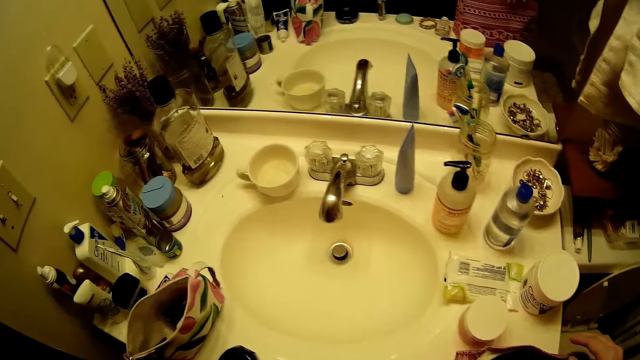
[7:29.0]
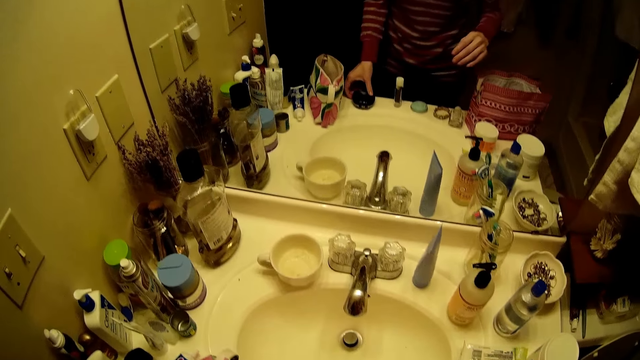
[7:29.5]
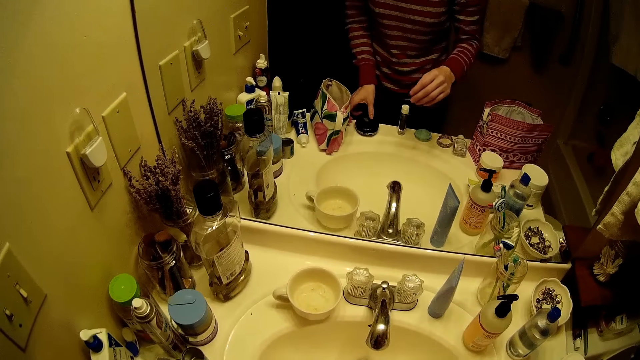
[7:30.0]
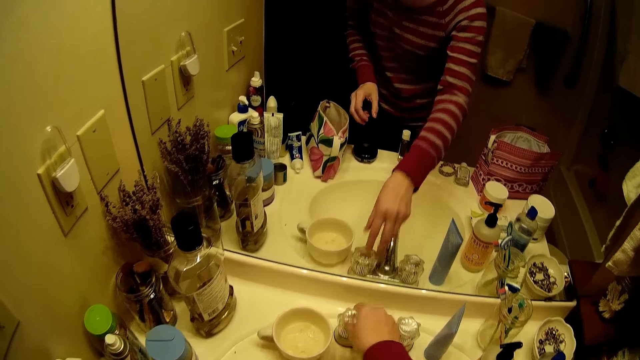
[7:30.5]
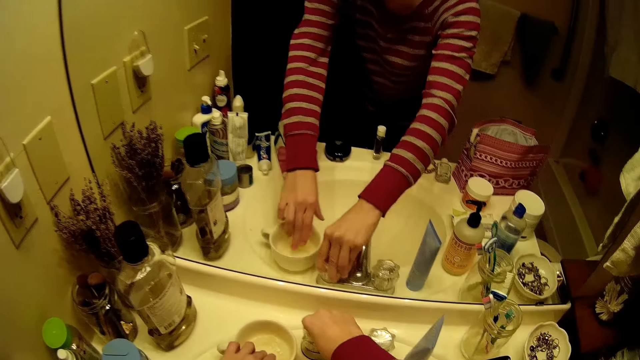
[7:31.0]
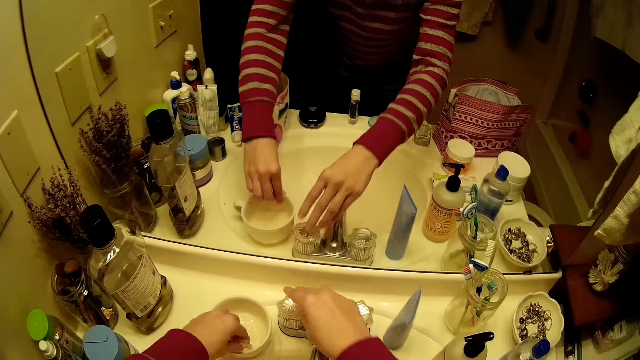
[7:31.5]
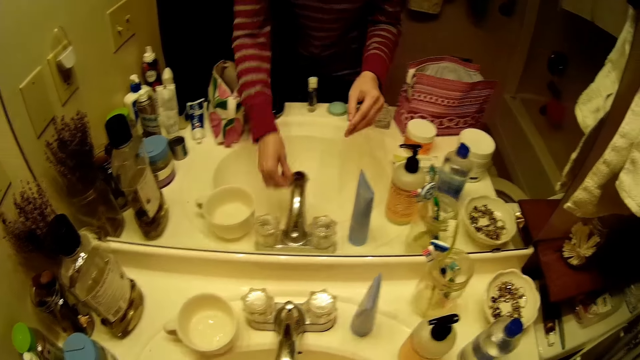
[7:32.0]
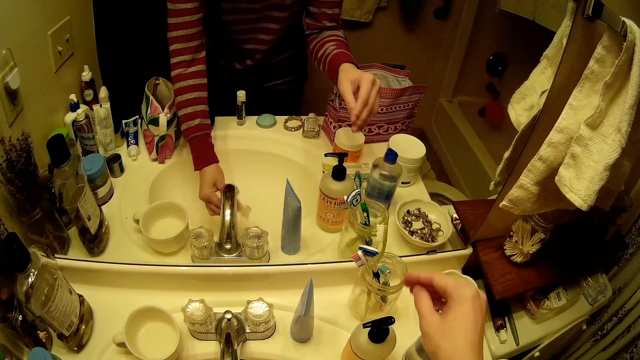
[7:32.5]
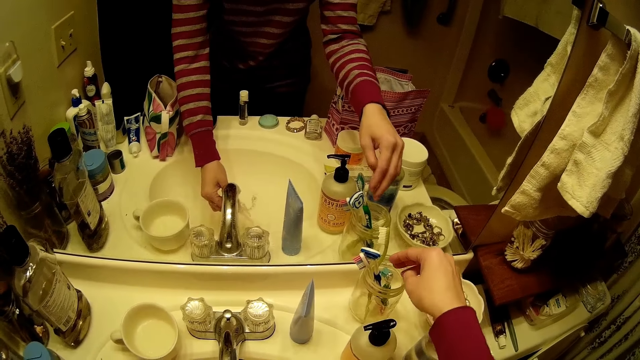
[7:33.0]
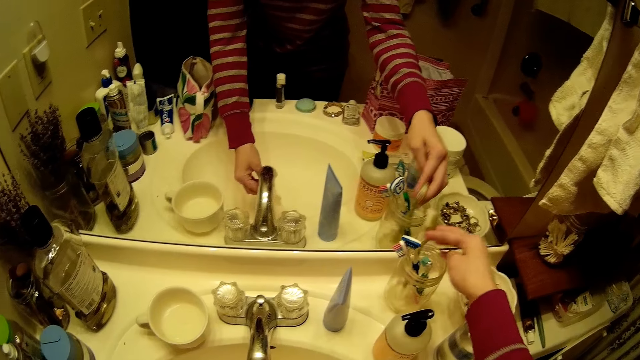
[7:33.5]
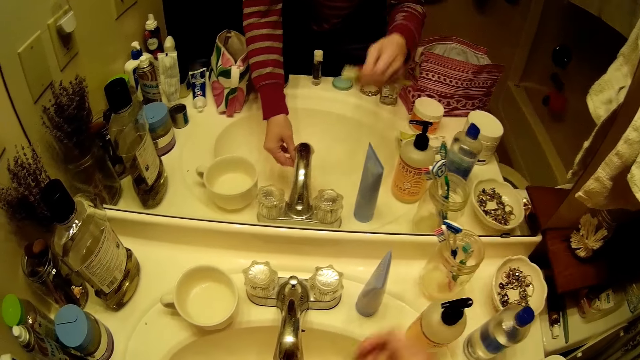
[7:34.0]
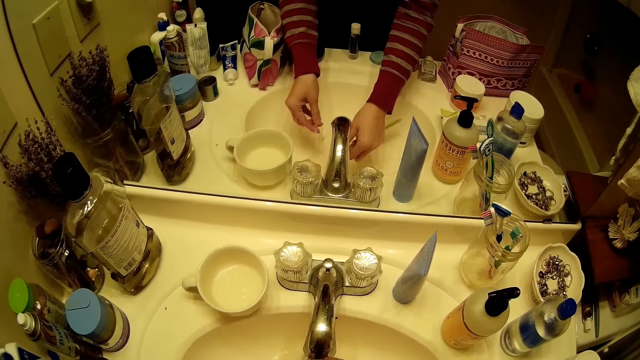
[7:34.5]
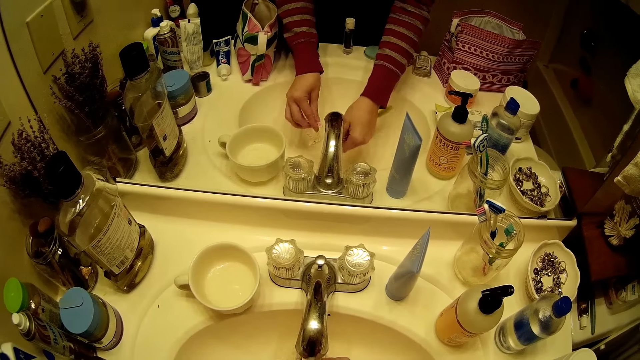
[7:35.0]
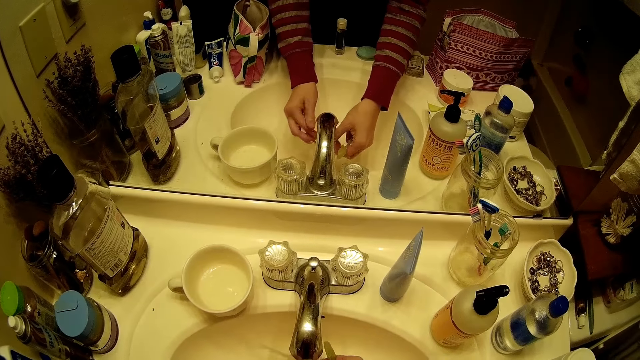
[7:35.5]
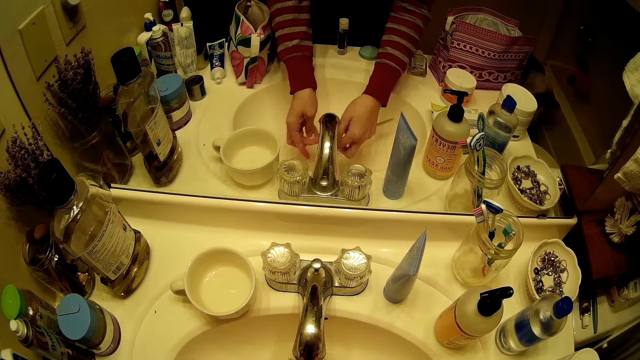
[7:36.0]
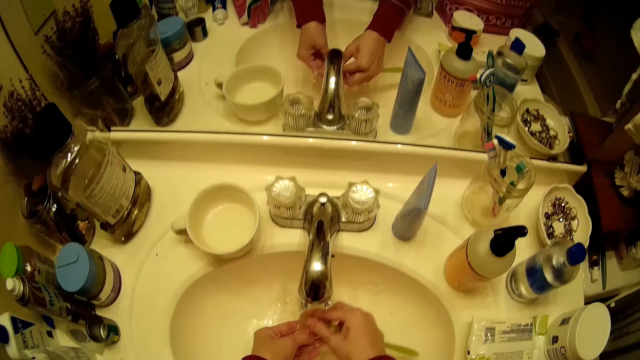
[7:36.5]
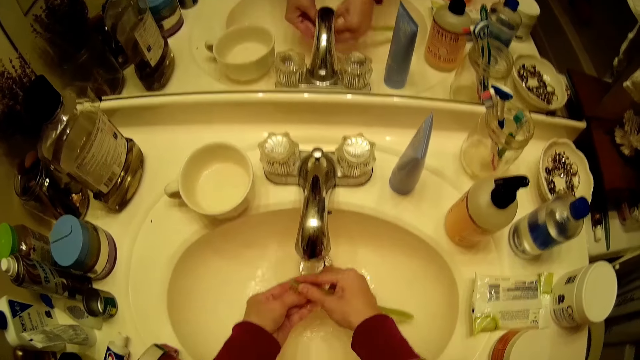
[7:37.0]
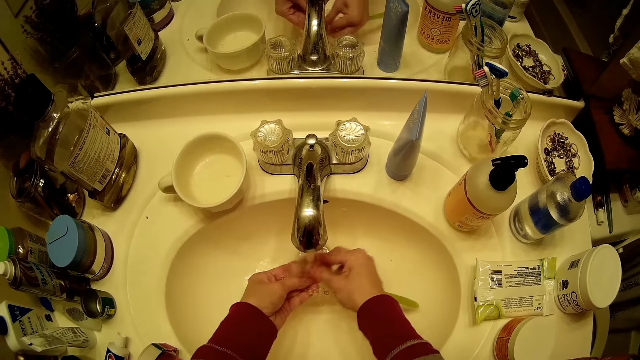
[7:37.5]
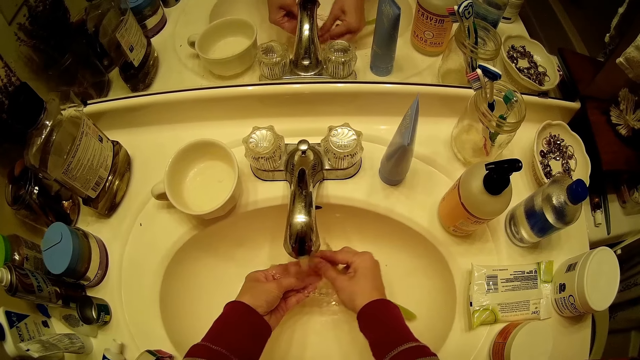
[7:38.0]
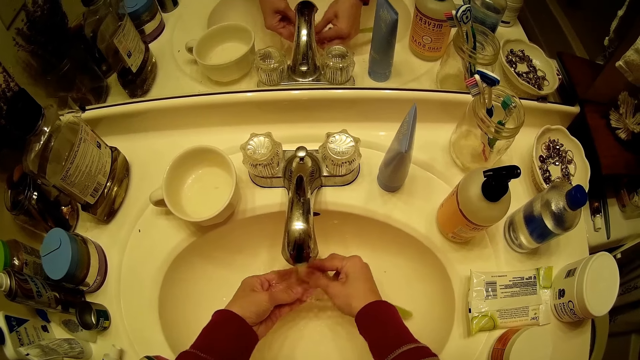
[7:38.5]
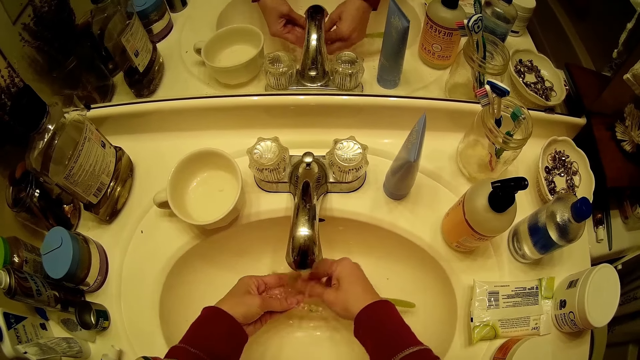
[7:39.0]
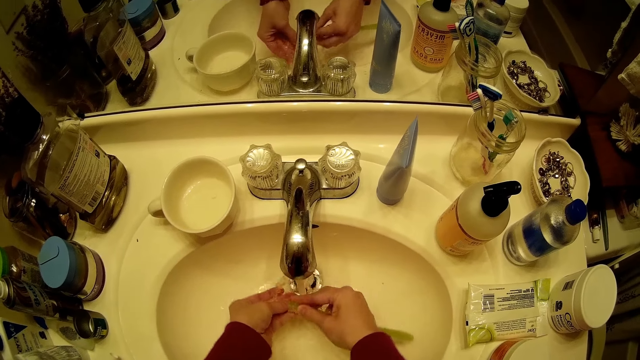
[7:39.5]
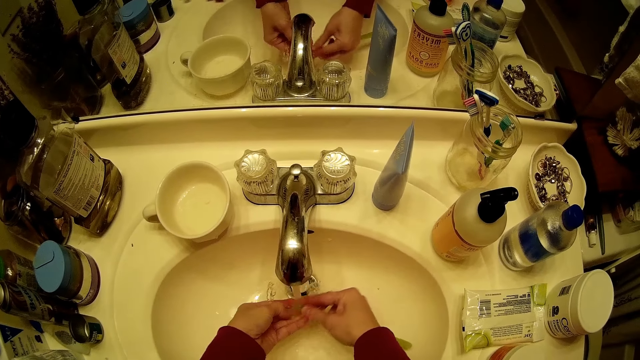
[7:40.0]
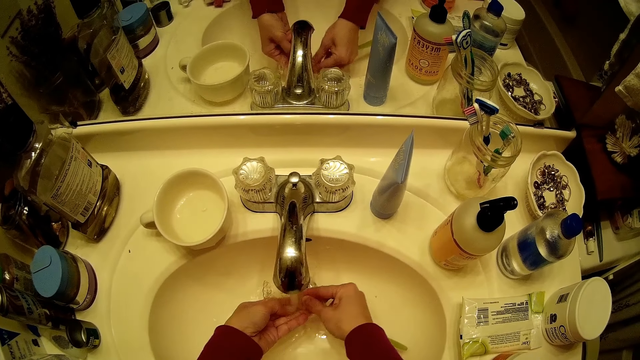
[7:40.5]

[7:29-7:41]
The camera wearer touches the make up kit with her left hand. She touches the retainer case from the toilet basin with her right hand. She opens a tap with her left hand. She touches the cap with her left hand. She picks up a teeth brace from a cup with her right hand. She washes her left hand. She picks up a toothbrush from a plastic with her right hand. She rinses the toothbrush in the water with her right hand. She washes the teeth brace with the toothbrush in both hands.

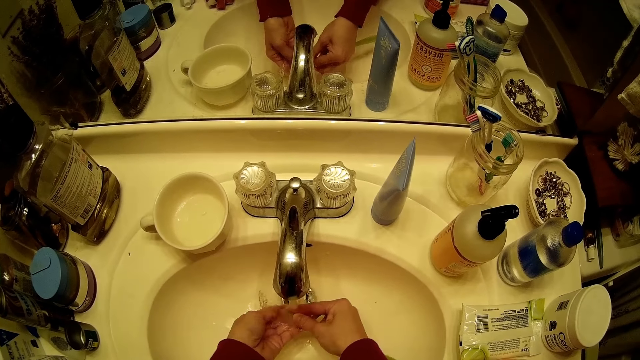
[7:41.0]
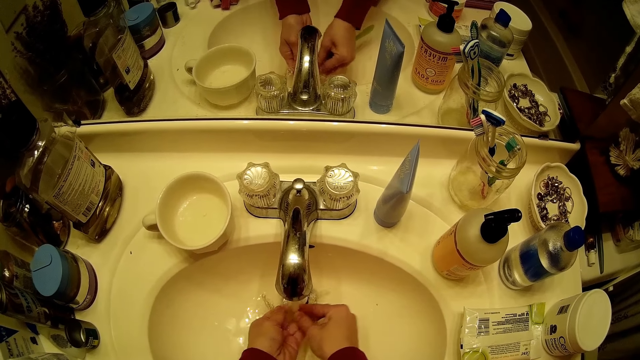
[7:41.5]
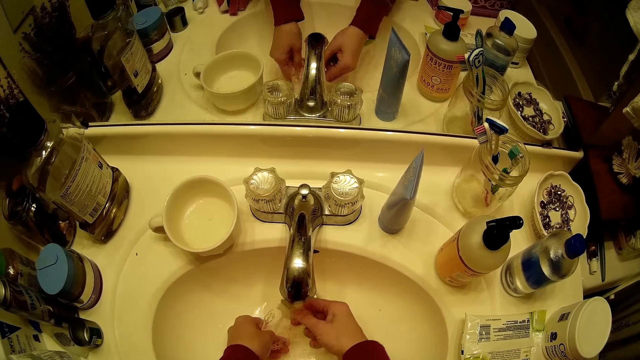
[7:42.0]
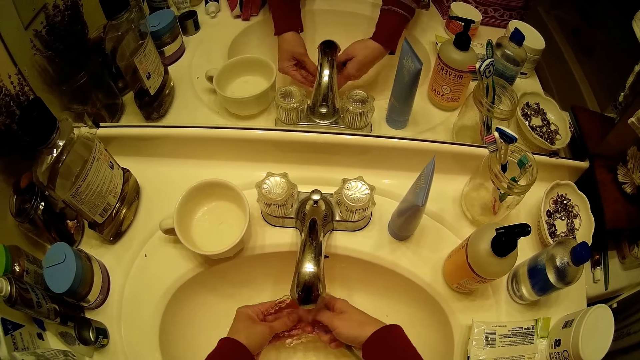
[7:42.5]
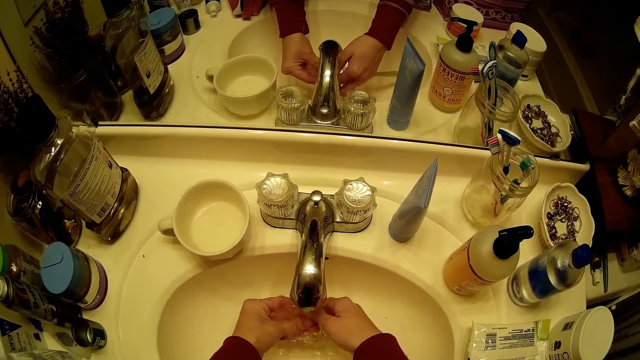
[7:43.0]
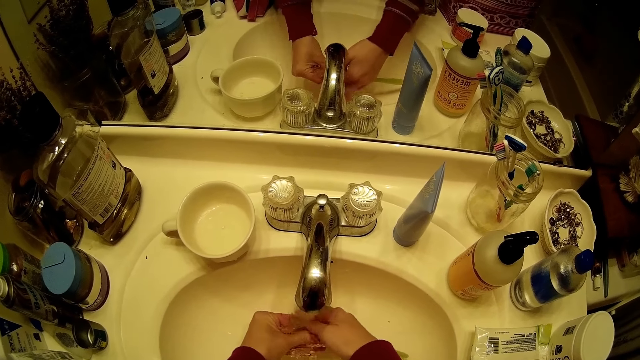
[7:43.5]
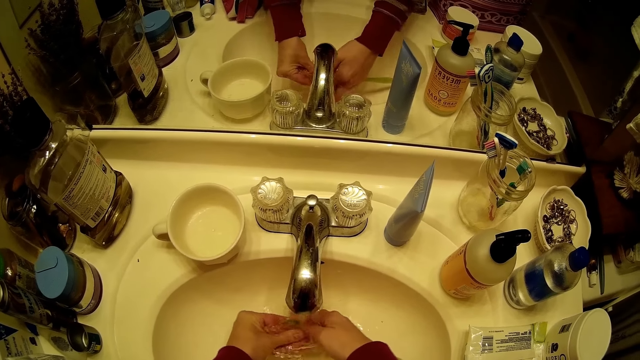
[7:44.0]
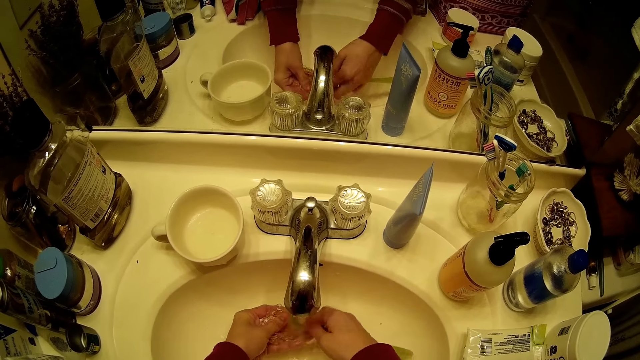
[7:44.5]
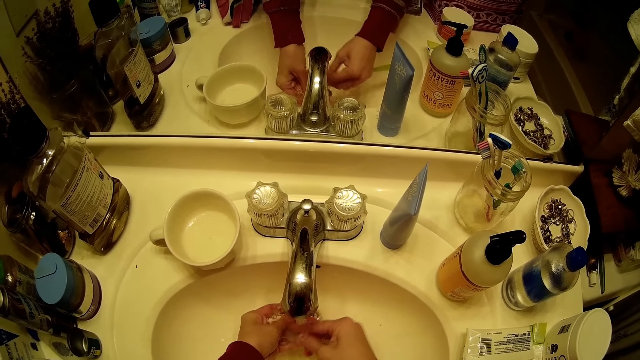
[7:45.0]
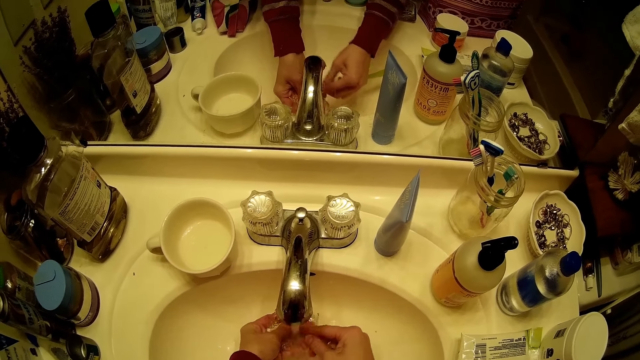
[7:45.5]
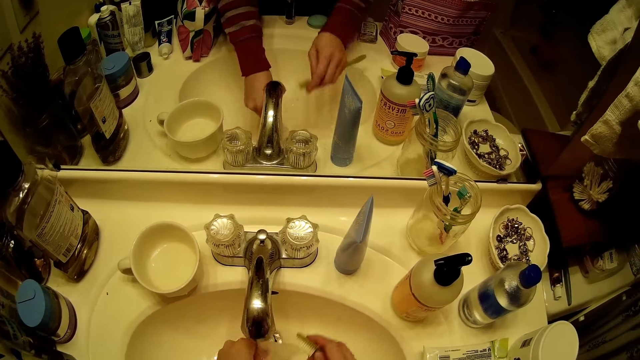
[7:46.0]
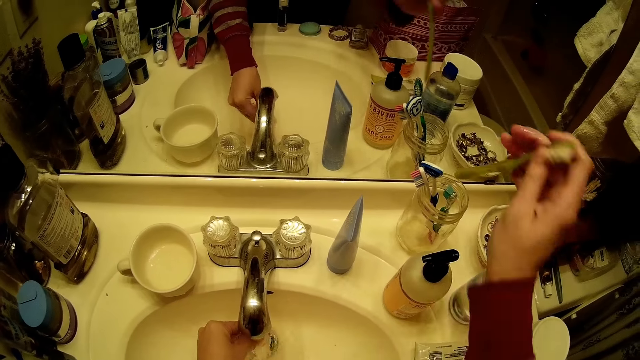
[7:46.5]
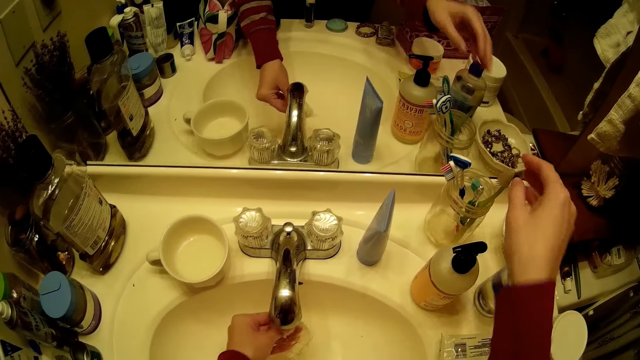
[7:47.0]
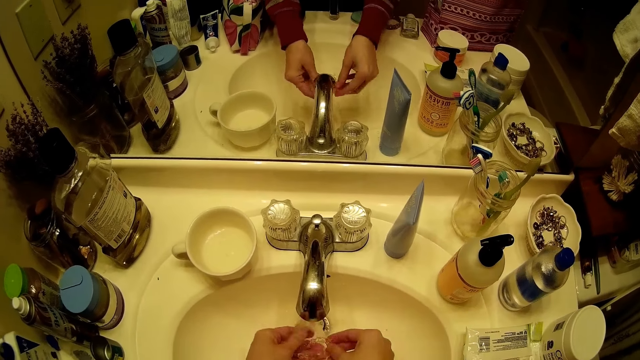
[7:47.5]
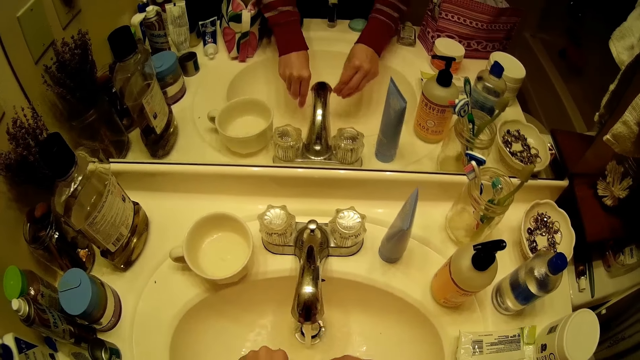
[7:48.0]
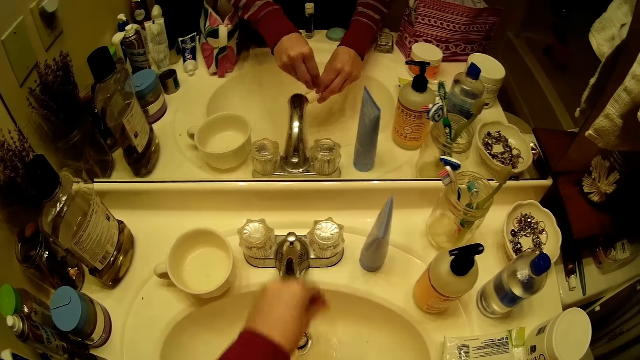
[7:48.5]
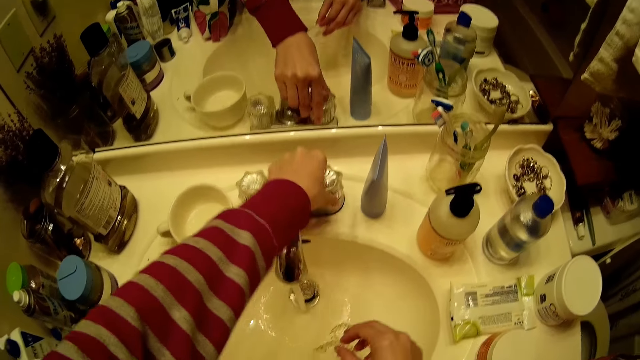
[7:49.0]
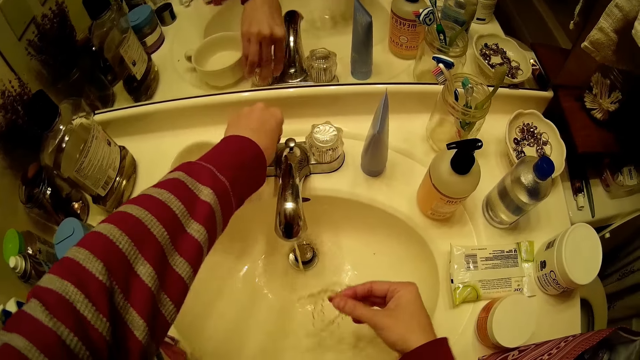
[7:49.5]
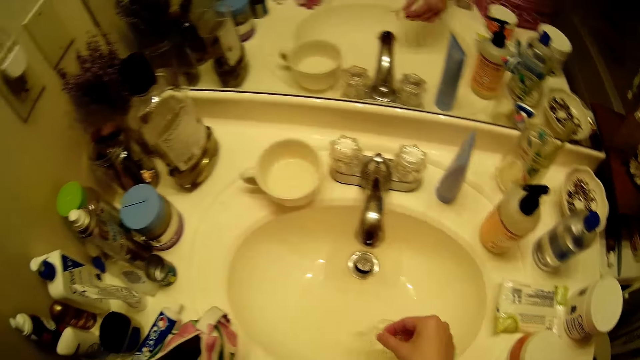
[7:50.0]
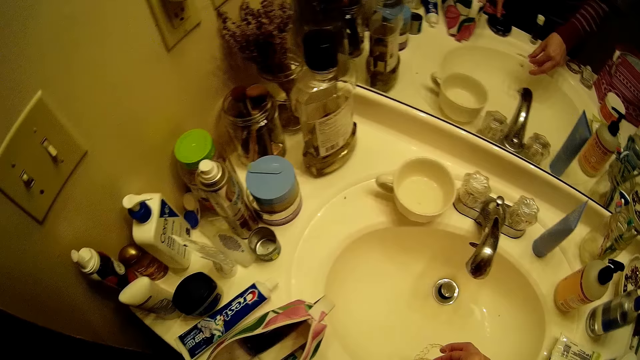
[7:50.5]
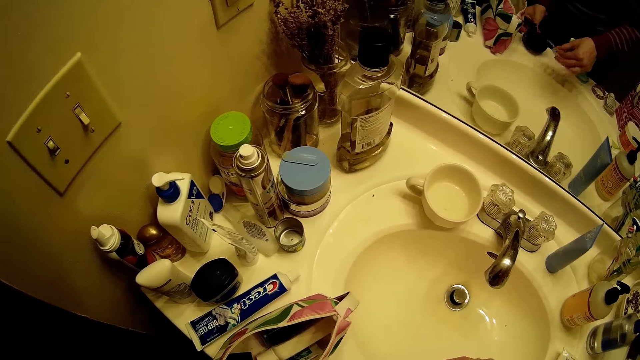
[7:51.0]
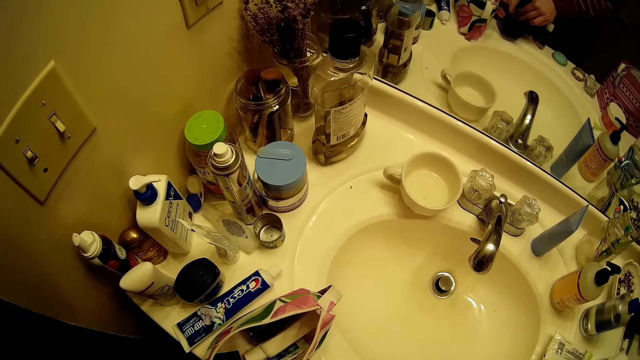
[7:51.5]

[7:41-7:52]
The camera wearer drops the toothbrush in the plastic with her right hand. She rinses the teeth brace. She closes the tap with her left hand. She opens the retainer case with her left hand. She keeps the teeth brace in the retainer case with her right hand.
